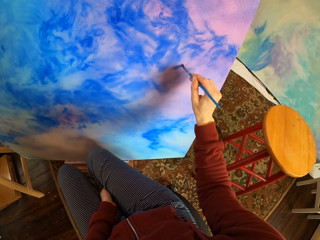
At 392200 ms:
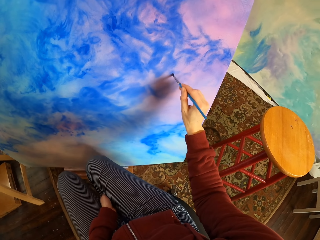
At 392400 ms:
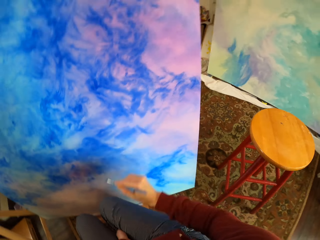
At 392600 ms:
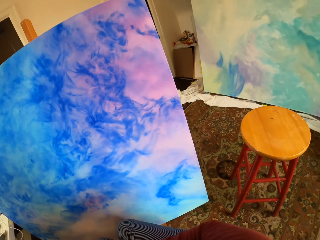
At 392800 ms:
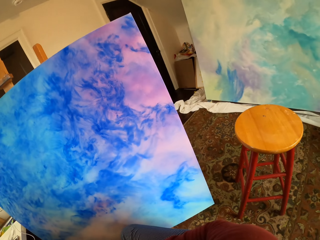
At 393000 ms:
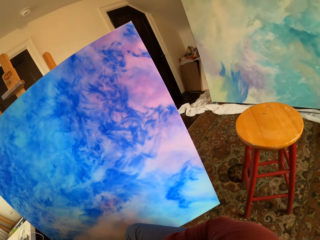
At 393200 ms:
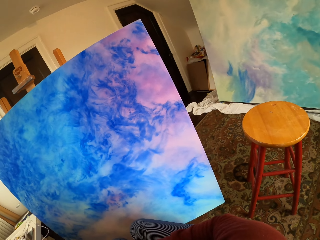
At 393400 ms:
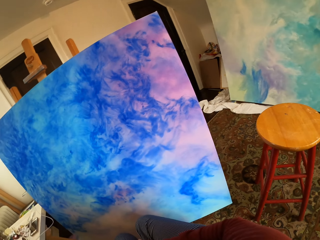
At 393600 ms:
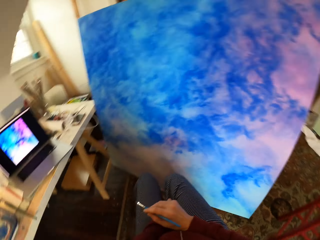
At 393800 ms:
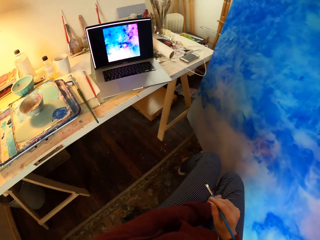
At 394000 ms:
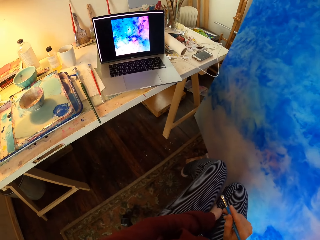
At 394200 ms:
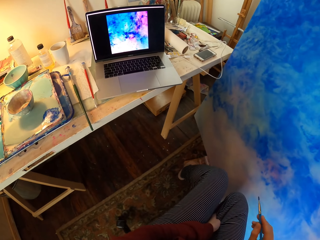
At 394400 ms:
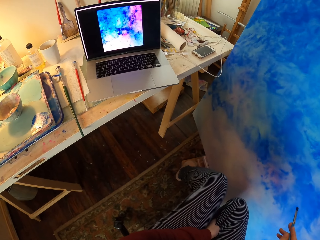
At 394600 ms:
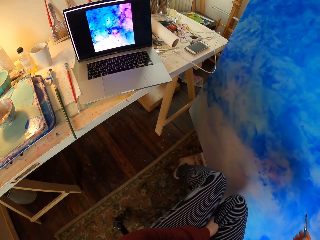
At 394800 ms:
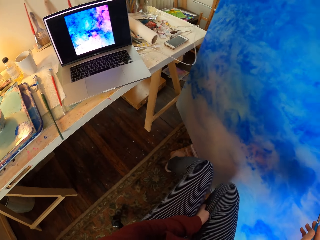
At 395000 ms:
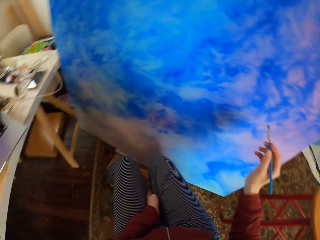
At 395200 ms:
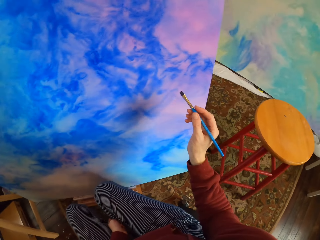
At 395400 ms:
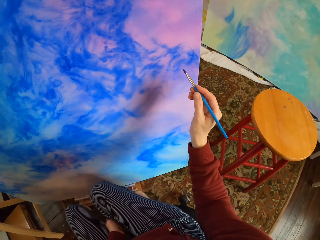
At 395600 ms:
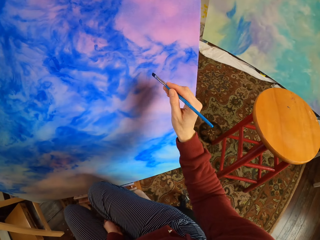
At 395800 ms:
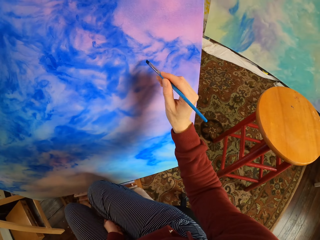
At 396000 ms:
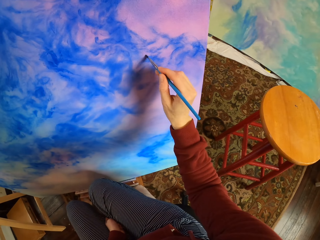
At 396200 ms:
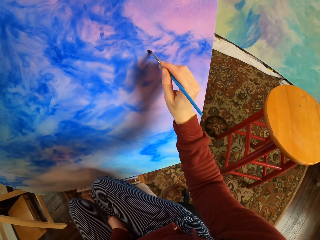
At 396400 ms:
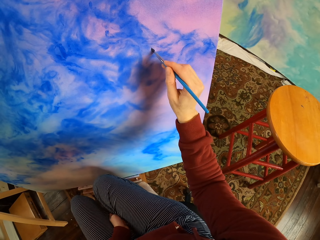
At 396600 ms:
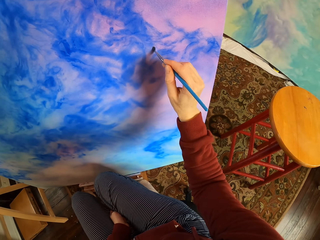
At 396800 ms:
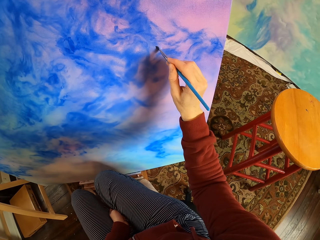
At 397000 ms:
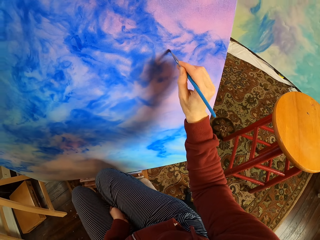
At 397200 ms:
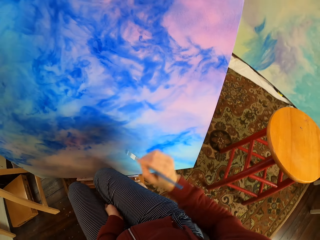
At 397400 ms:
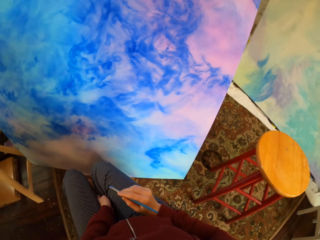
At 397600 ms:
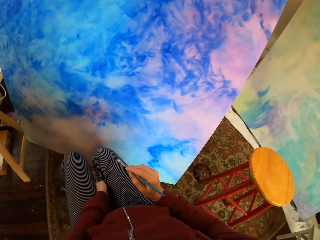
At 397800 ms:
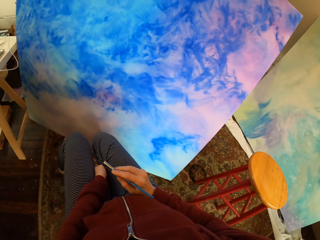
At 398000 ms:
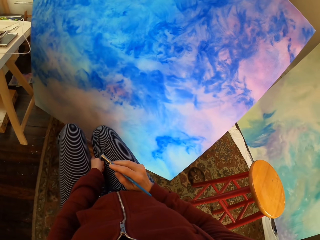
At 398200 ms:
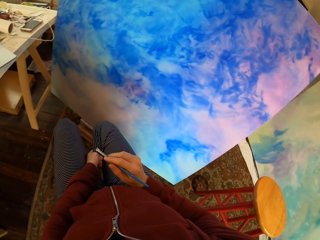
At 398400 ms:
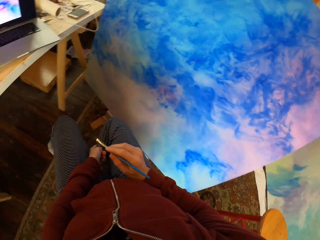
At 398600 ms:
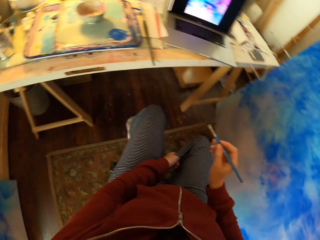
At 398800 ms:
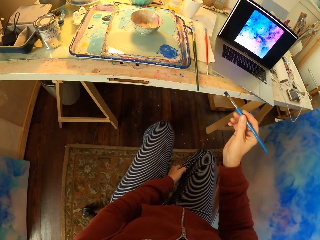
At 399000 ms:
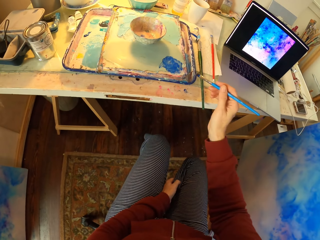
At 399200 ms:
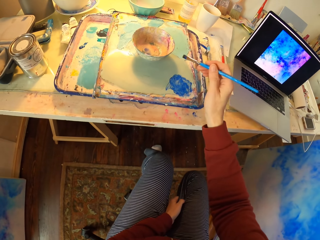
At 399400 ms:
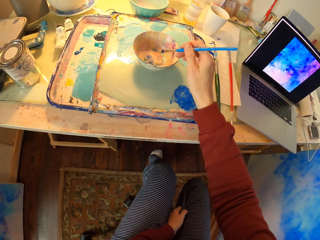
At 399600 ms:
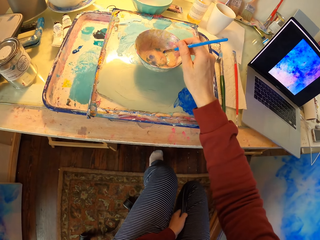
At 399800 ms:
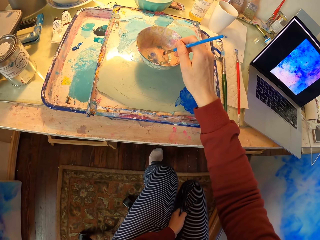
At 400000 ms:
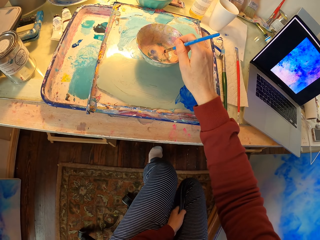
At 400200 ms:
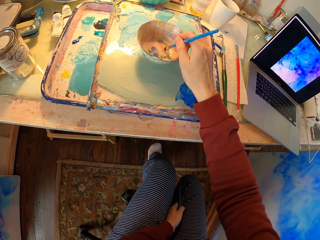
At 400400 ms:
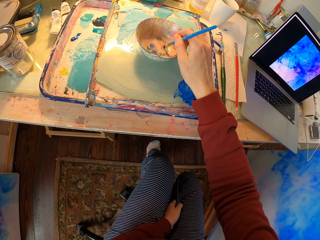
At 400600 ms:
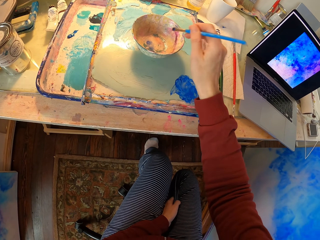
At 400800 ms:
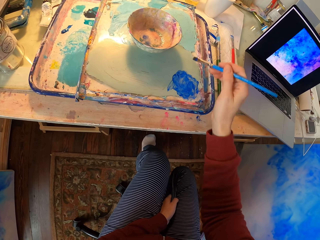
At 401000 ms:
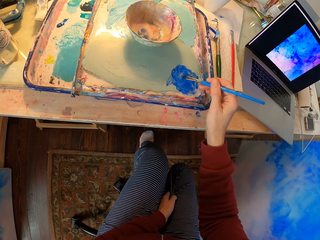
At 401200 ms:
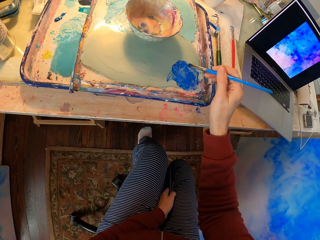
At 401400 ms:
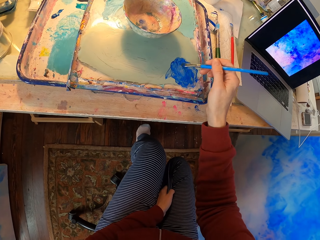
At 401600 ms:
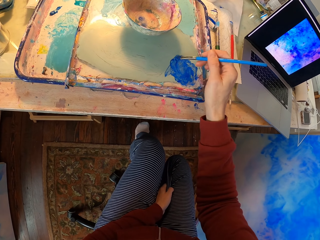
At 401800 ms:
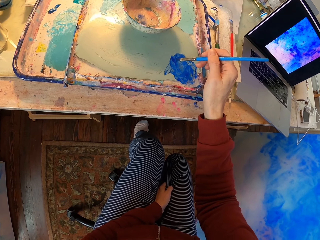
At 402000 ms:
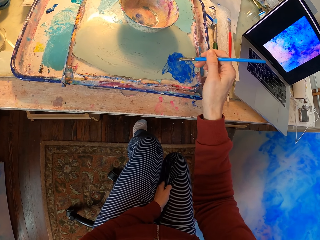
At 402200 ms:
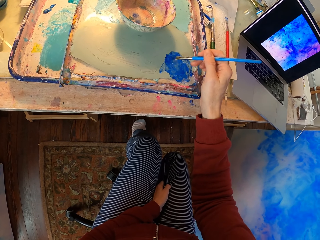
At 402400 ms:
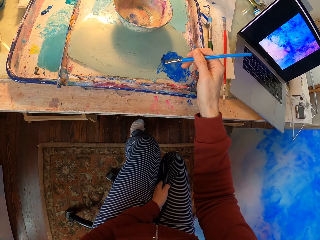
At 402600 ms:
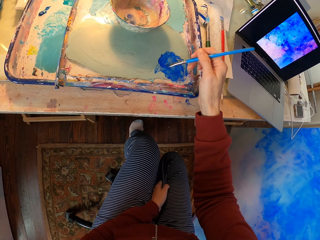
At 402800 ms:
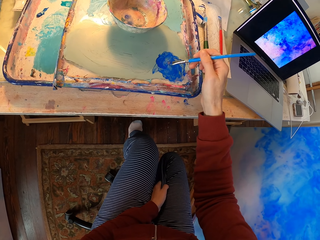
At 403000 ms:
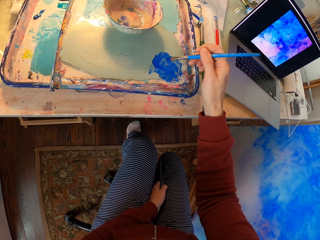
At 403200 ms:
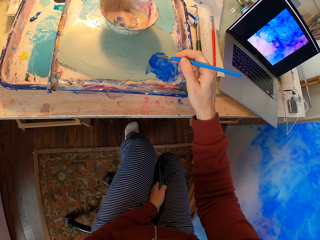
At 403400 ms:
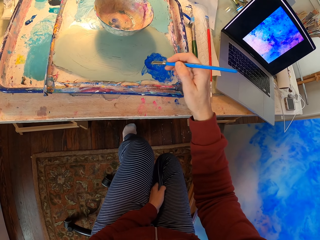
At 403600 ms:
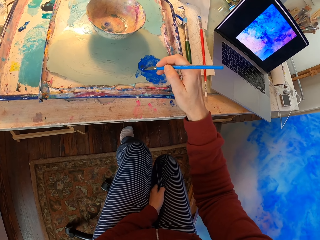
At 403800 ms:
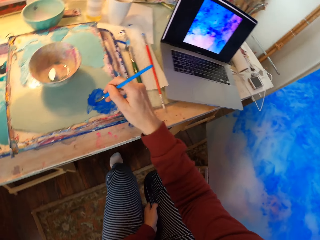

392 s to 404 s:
The camera wearer looks at the painting on the laptop. They paint on paper. They look at the painted art on the board. They pause painting. They paint the art on the board. They look at the painted art on the board. They dip the brush in the watercolor.

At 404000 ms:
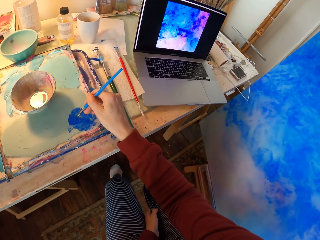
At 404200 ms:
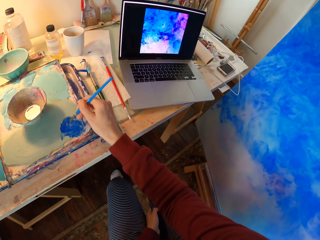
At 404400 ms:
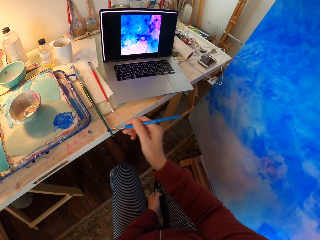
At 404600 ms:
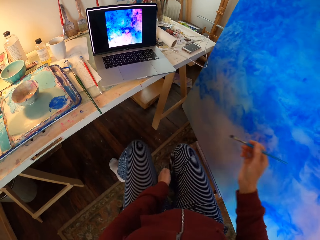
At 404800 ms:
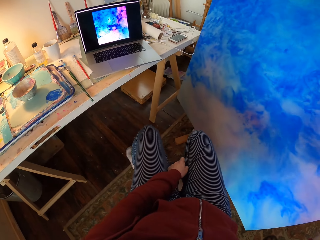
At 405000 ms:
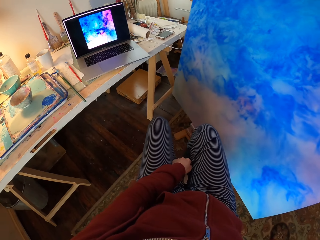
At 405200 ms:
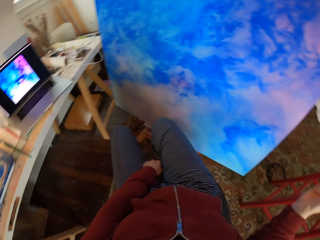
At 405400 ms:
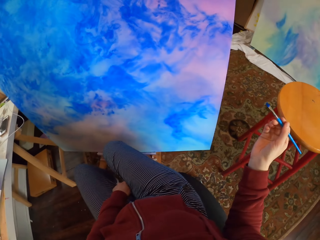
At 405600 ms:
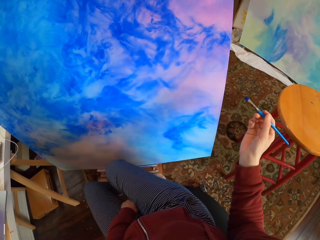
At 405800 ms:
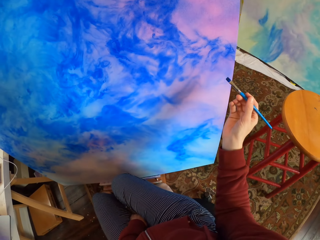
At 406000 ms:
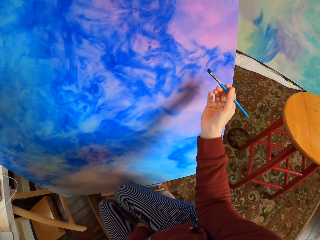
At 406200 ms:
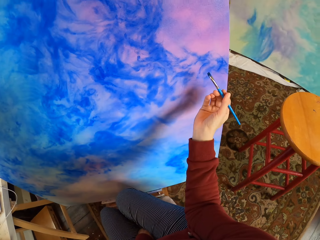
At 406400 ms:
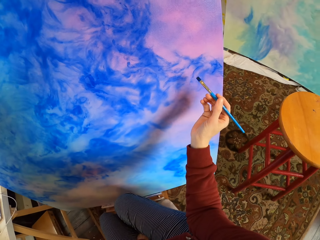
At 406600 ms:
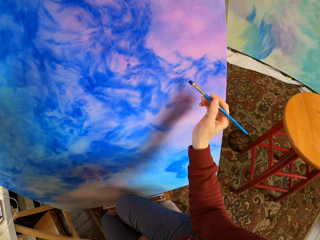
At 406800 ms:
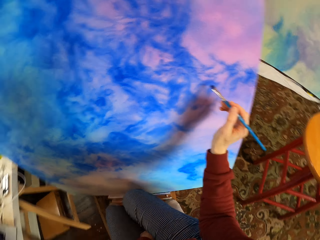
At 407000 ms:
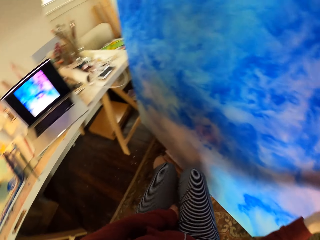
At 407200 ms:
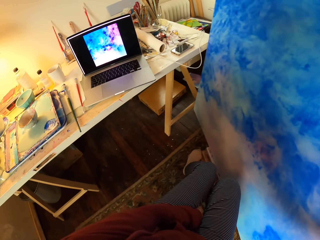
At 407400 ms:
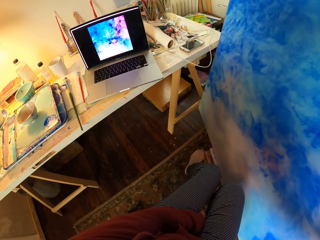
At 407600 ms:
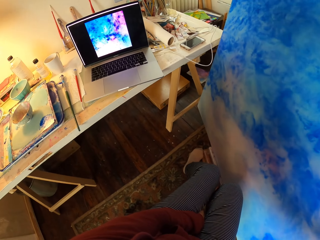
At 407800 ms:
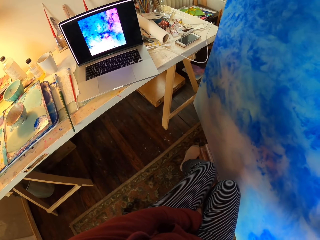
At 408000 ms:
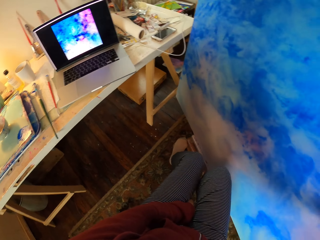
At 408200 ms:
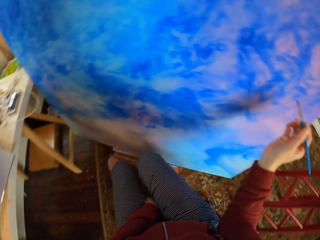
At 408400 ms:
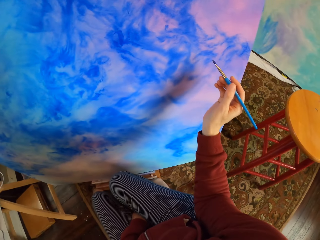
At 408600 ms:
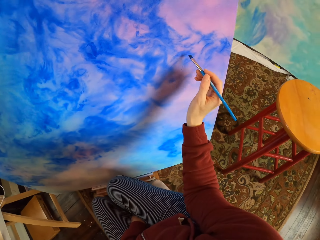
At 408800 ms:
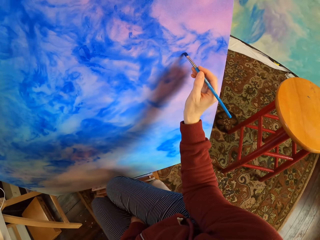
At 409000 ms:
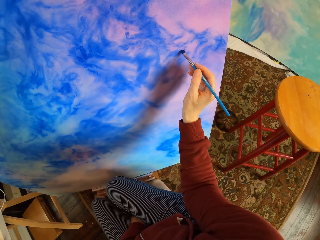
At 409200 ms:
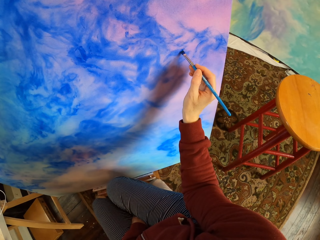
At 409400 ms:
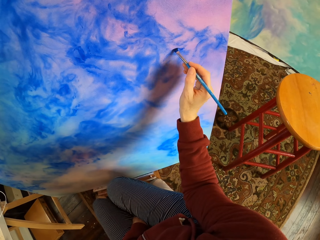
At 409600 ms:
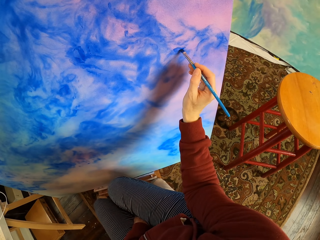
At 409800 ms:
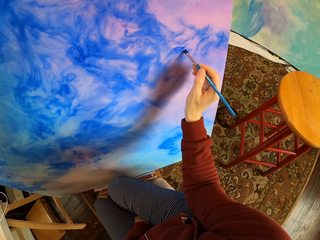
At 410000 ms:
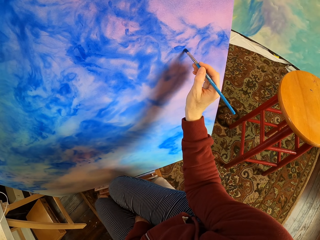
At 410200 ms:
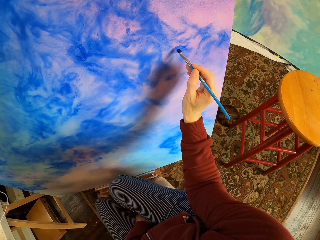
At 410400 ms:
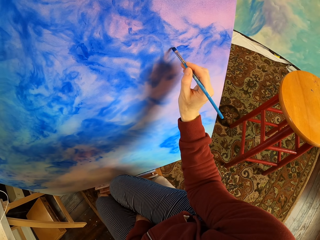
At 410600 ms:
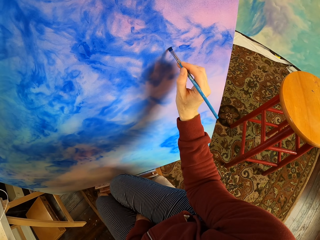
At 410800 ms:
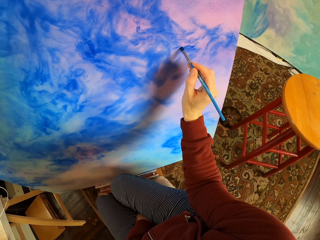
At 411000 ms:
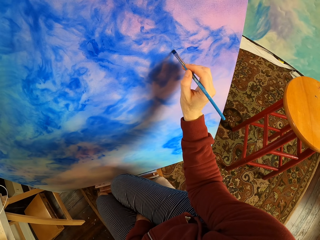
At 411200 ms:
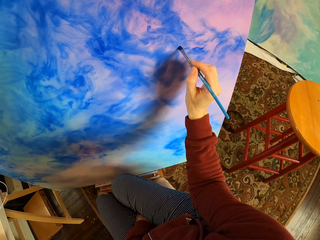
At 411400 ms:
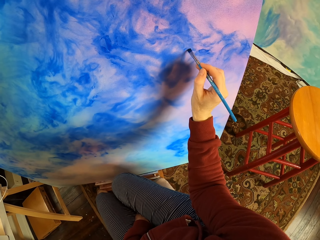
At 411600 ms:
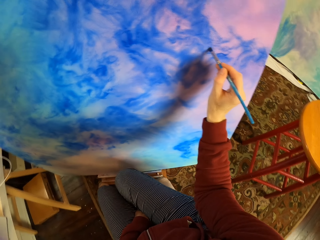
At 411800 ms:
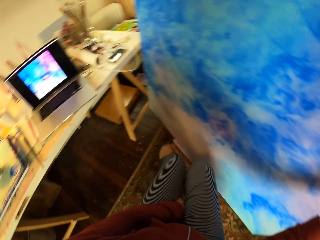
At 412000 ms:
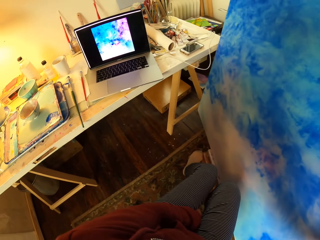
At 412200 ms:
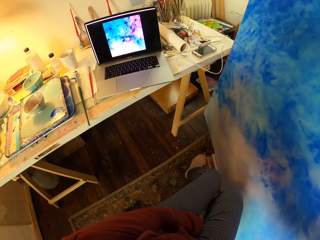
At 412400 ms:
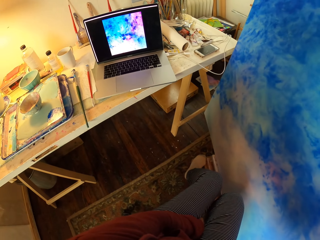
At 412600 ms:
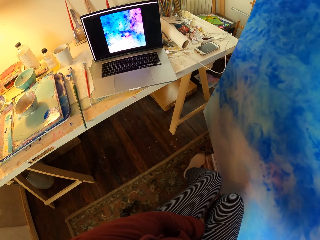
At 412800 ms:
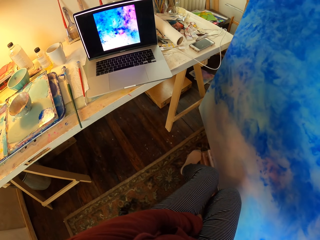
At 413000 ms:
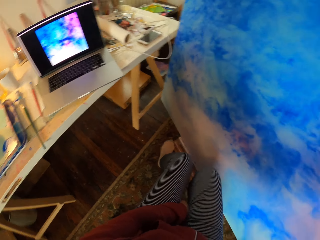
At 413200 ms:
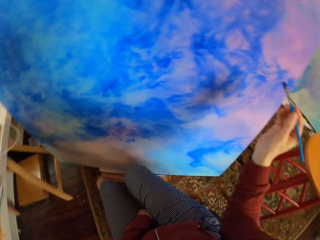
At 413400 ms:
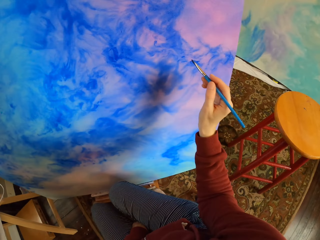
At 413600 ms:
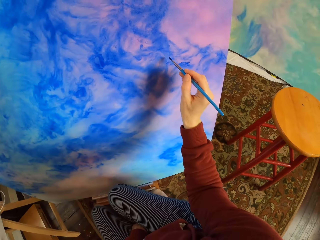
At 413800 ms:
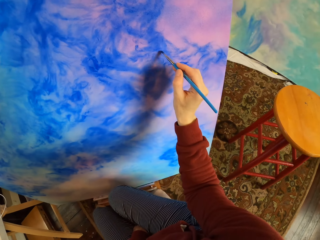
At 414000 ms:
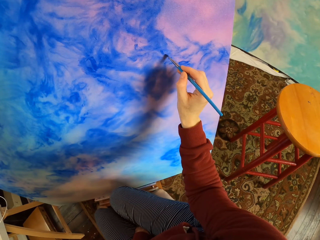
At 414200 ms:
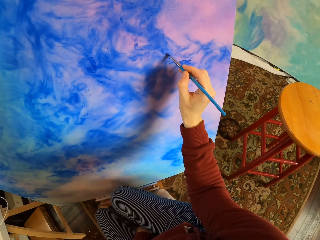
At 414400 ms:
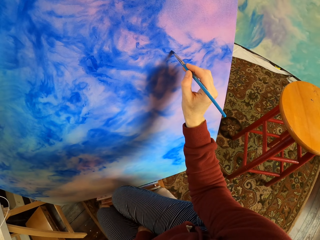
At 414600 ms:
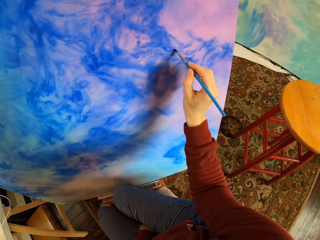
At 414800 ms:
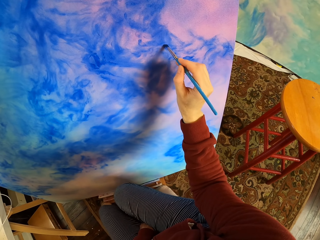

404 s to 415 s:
The camera wearer rubs the painting brush in the paint color. They paint the art on the board. They look at the laptop. They paint the art on the board. They look at the laptop. They paint the art on the board.
